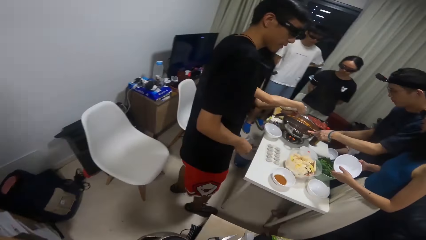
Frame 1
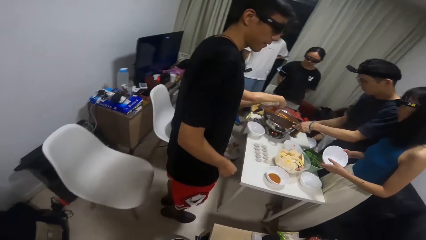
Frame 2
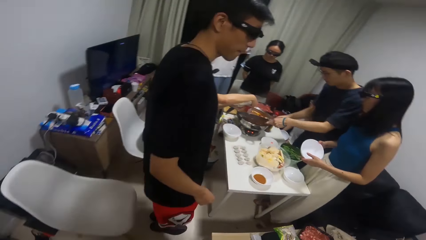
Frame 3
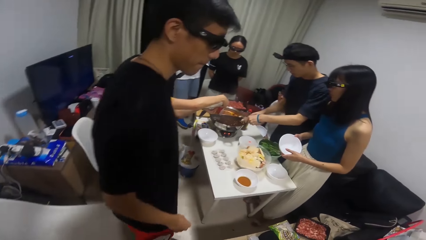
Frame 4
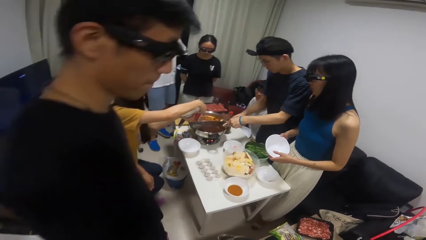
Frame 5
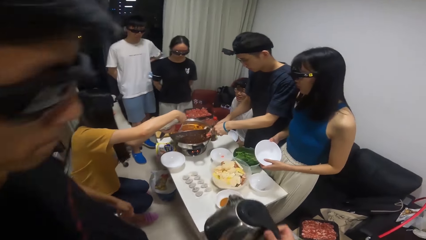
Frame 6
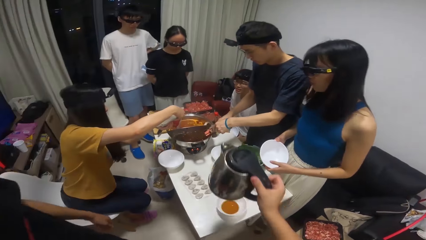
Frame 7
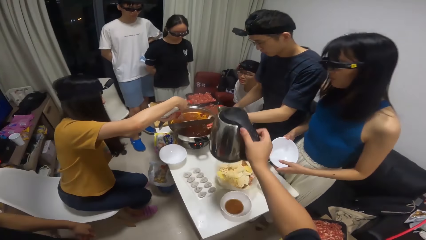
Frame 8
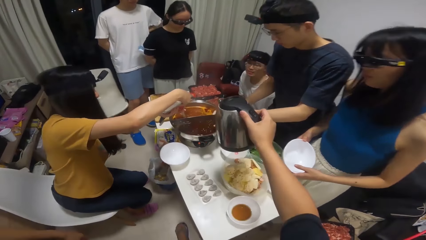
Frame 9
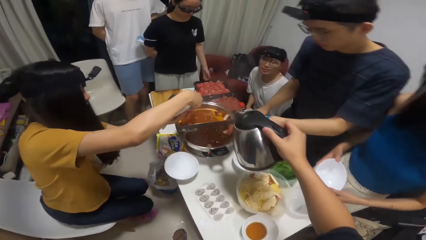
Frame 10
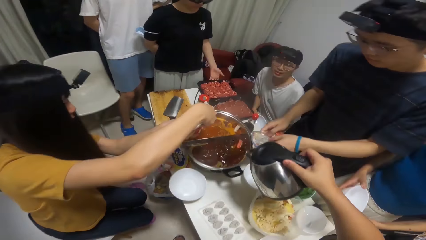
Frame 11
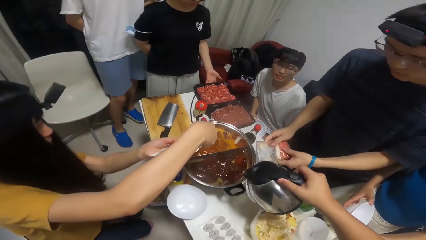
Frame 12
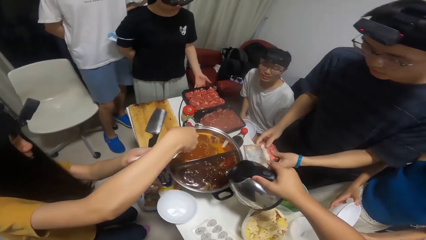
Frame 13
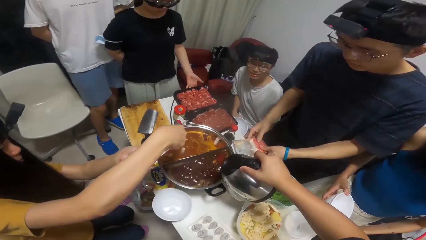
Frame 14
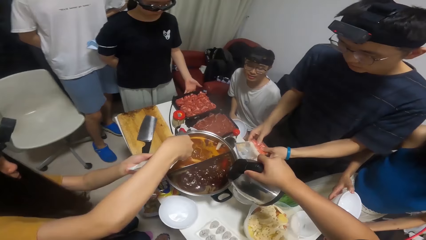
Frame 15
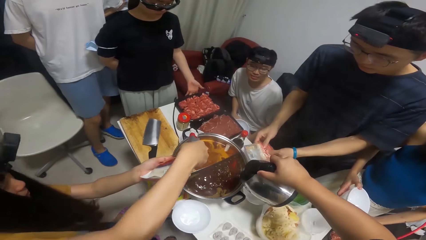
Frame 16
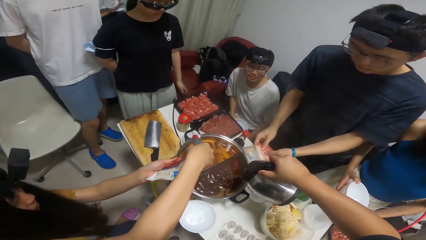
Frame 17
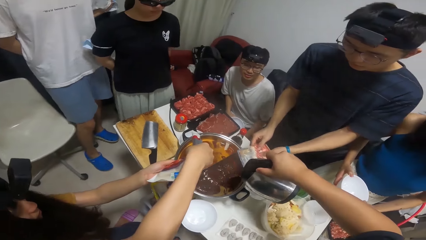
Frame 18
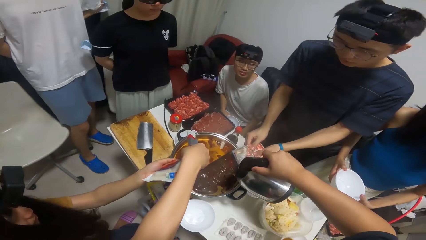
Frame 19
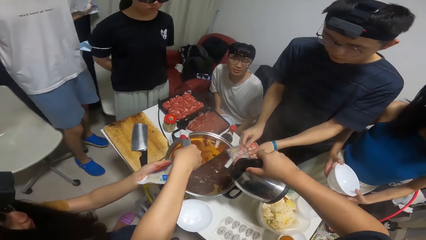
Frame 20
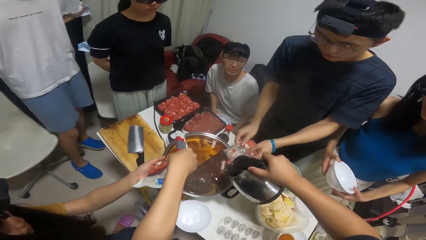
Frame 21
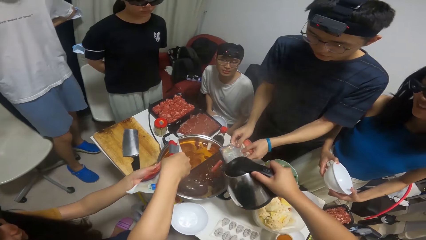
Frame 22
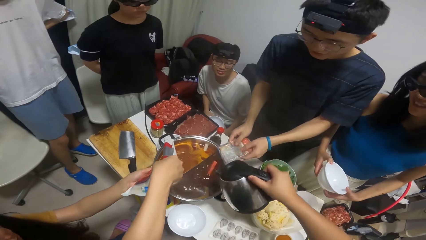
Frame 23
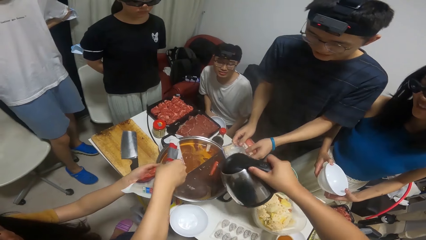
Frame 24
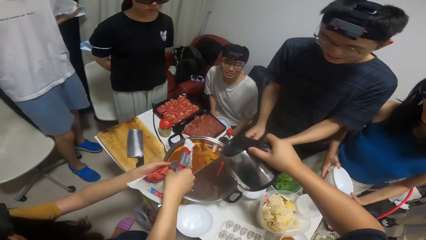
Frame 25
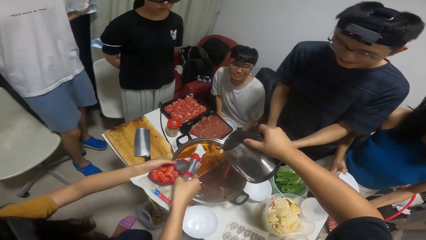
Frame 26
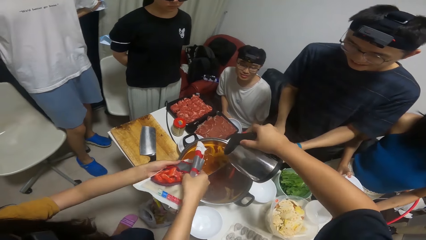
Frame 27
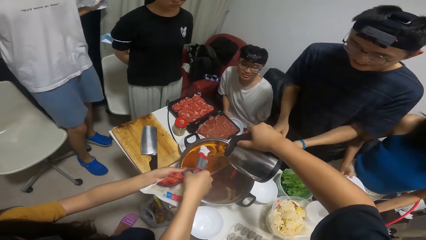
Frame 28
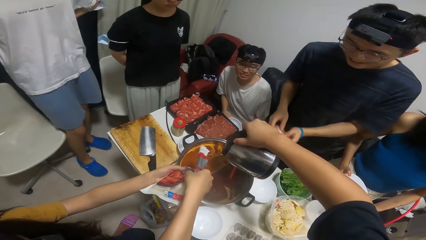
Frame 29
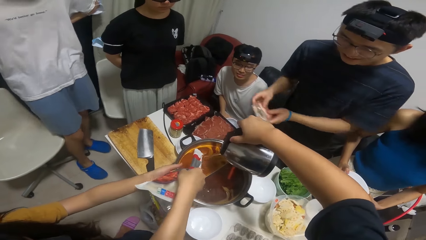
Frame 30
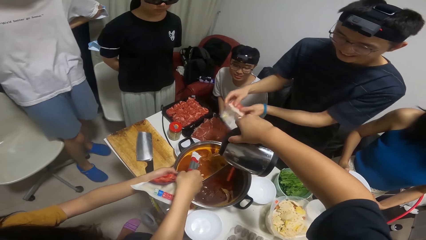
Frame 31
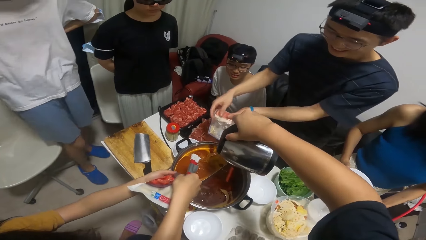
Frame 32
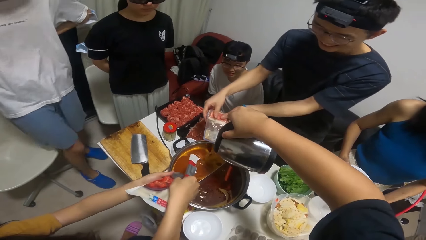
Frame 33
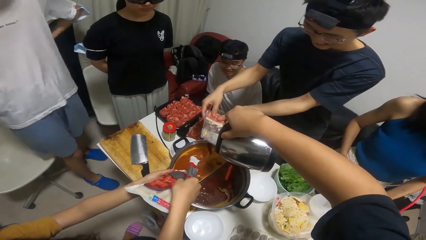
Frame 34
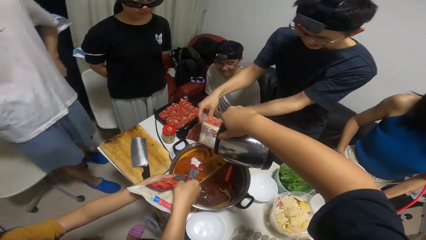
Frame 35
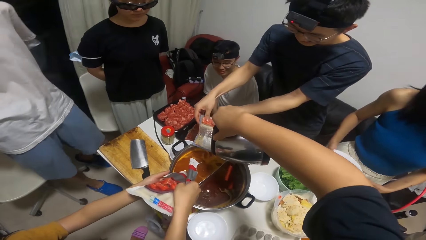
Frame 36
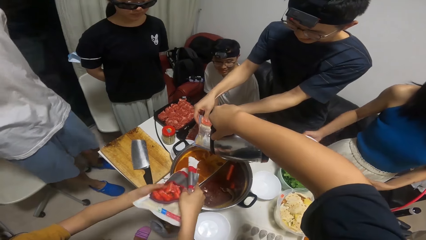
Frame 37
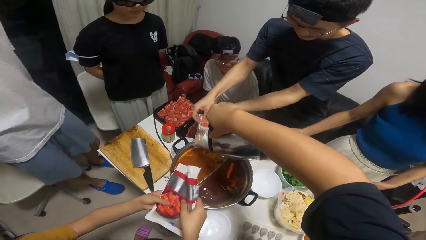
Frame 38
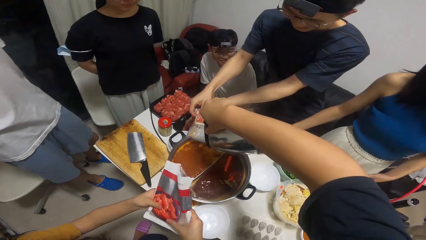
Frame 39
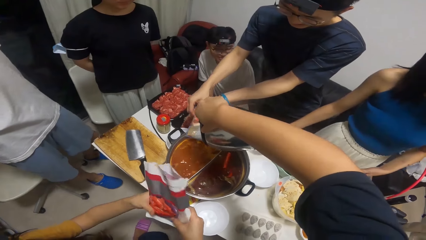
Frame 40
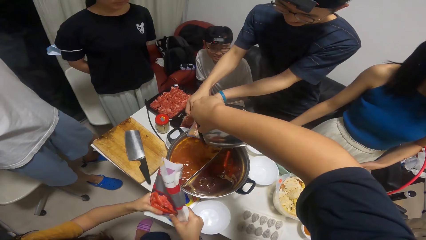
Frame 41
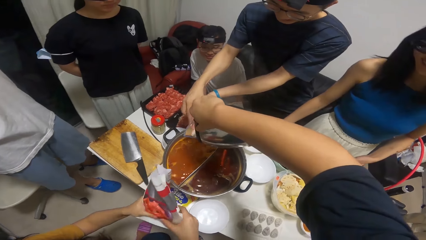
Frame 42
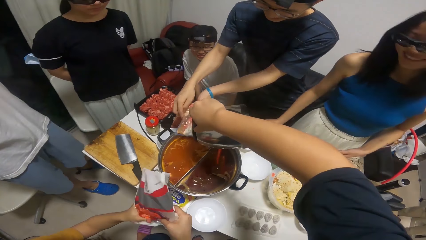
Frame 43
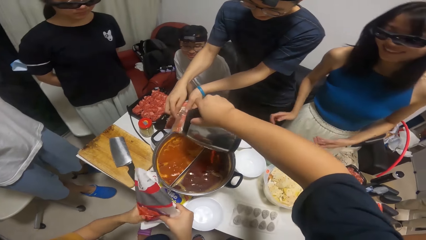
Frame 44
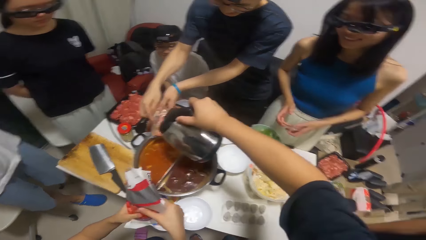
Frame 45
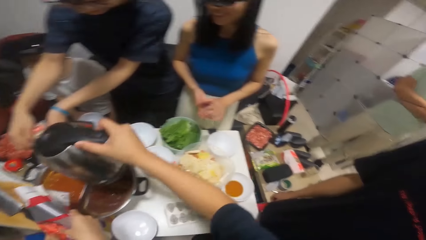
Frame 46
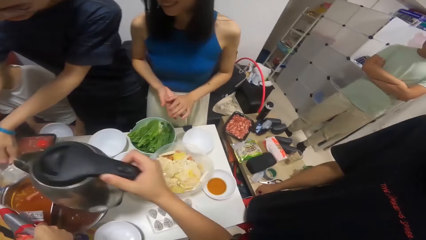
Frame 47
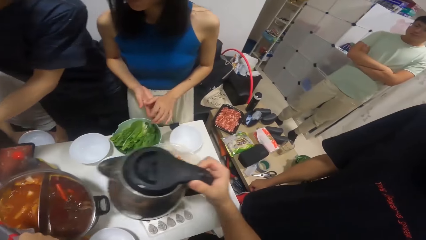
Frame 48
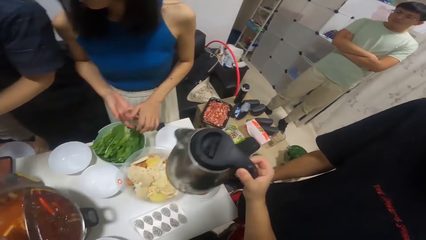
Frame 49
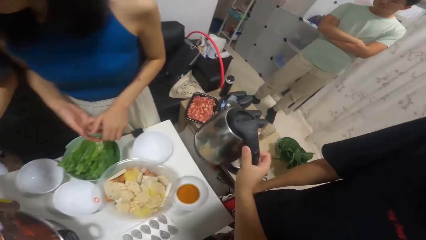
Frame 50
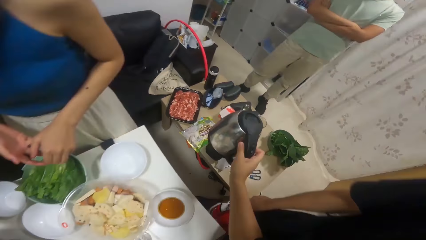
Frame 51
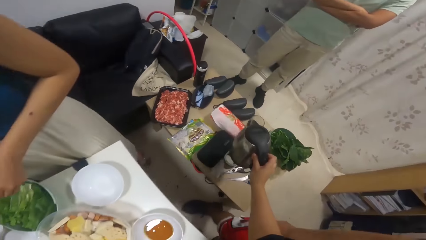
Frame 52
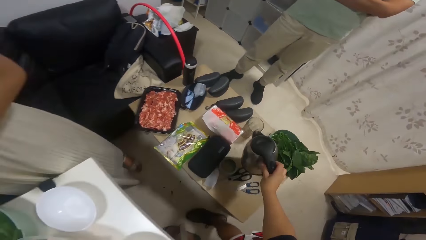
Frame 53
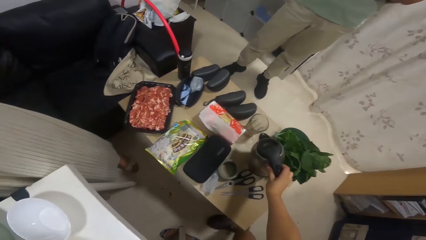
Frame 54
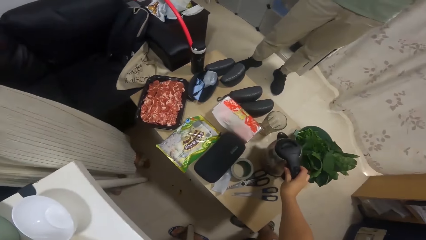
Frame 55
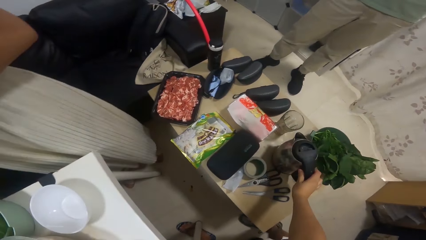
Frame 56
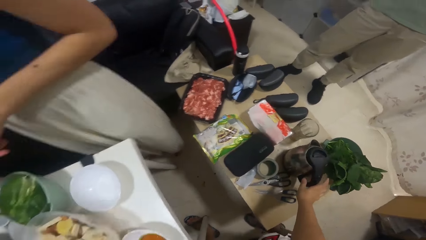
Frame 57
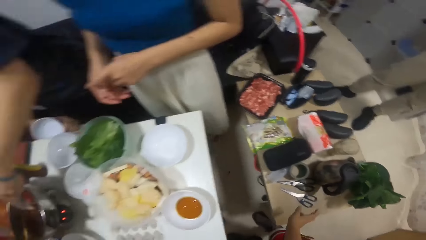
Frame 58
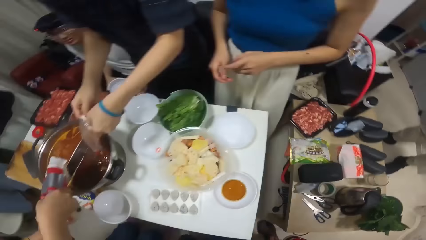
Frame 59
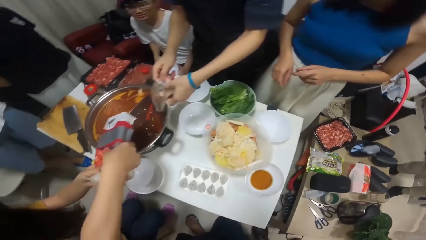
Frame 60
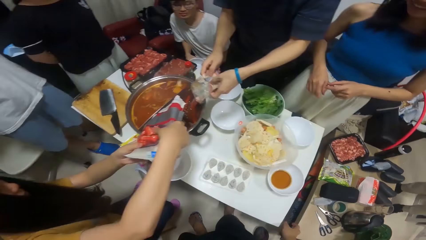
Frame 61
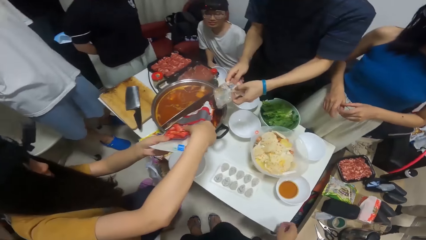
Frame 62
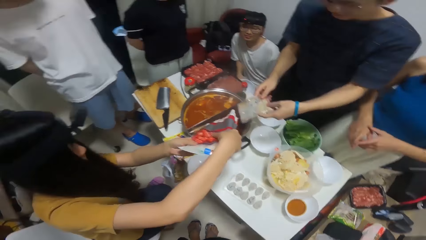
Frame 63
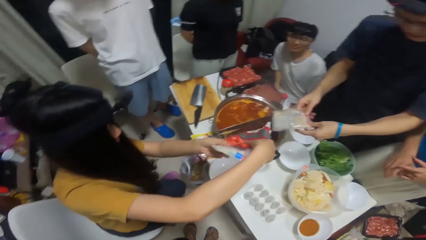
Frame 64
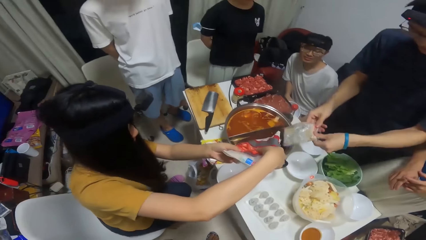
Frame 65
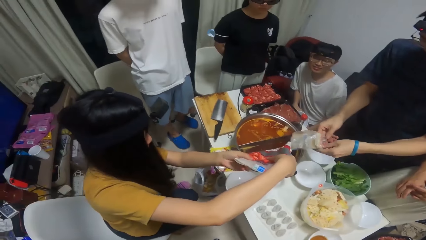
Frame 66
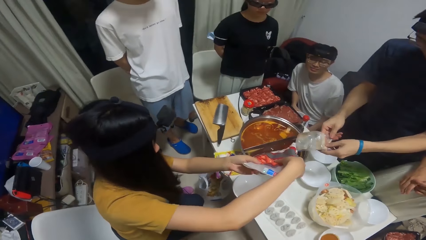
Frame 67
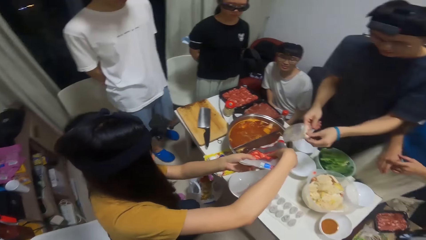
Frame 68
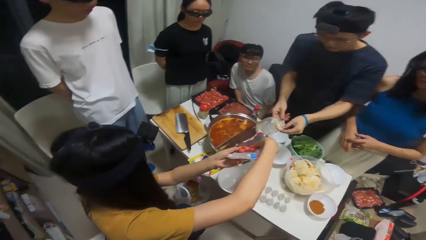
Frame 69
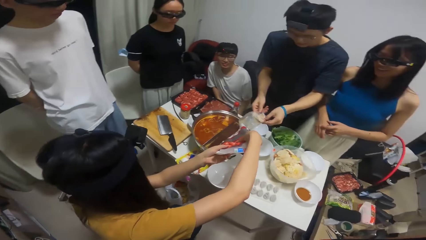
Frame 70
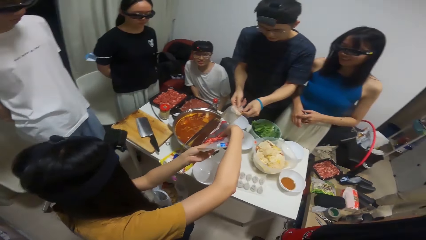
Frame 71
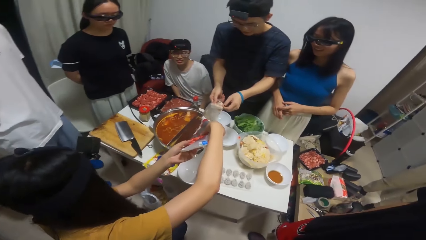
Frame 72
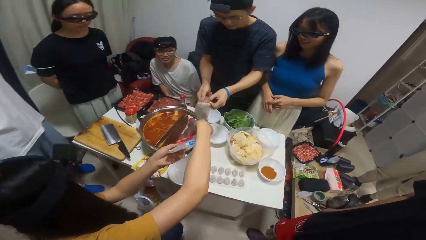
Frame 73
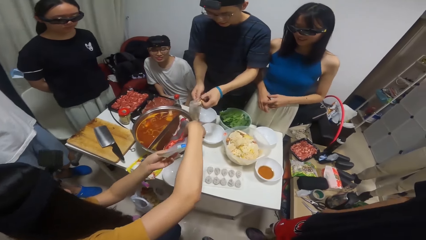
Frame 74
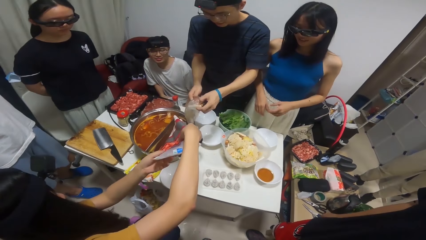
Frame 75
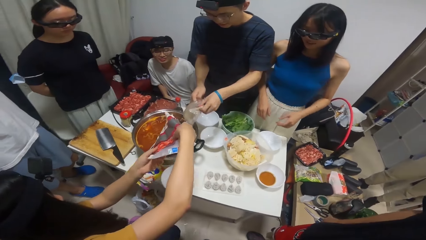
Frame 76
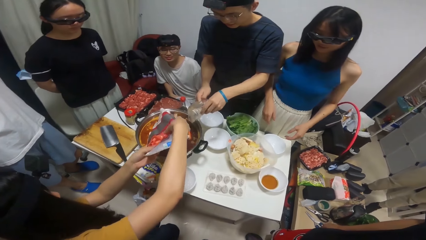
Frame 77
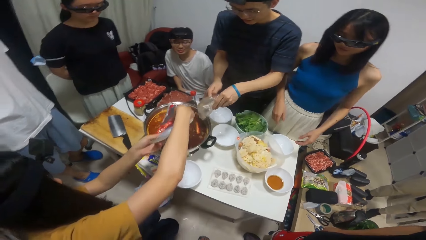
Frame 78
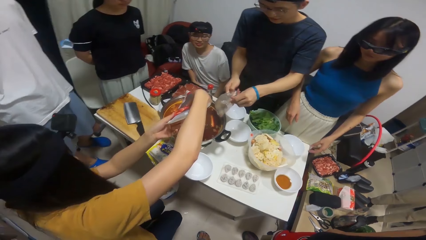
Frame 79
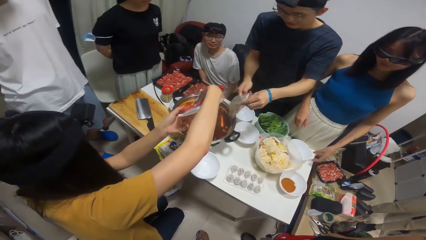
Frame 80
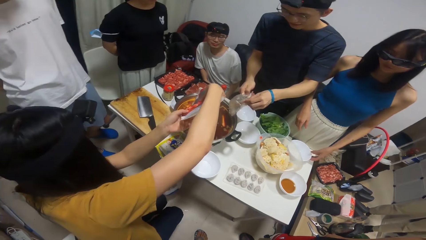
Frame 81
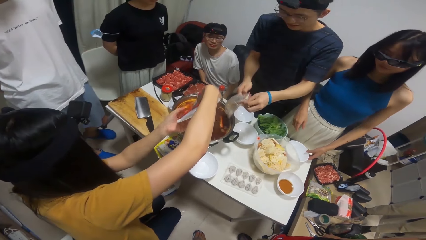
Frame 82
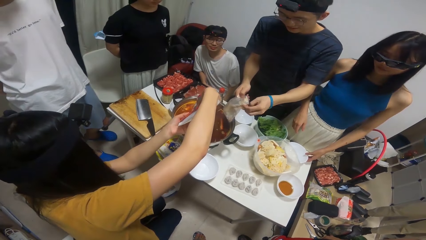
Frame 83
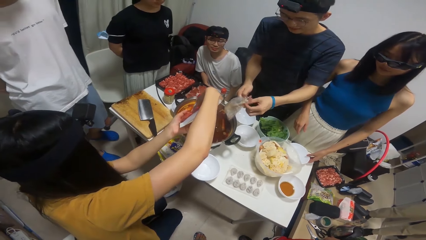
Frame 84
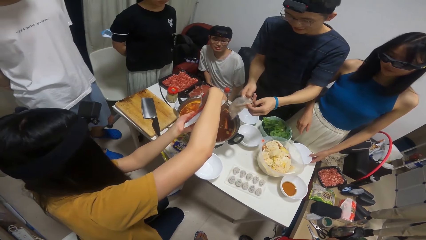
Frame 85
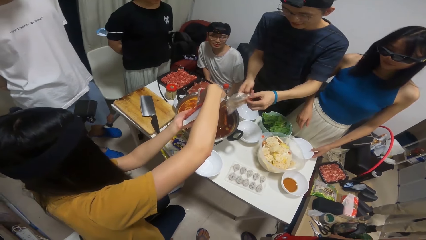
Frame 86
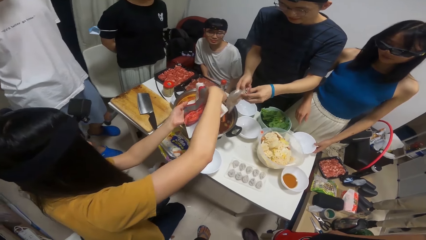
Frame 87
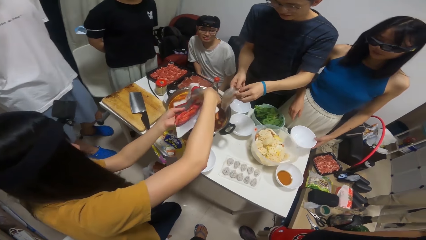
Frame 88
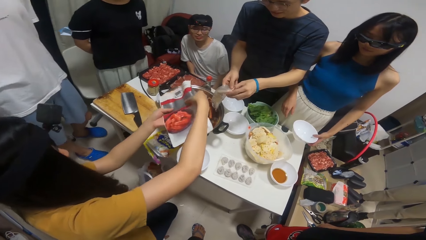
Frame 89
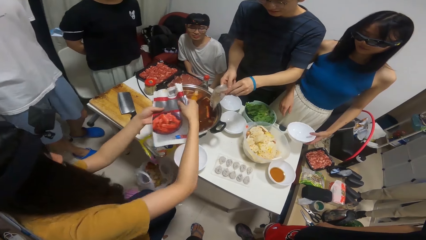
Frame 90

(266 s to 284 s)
The camera wearer pours water from the jug into the stock pot with his right hand. He drops the jug on the table with his right hand. He looks around. A woman picks up the plate on the table with her right hand.
